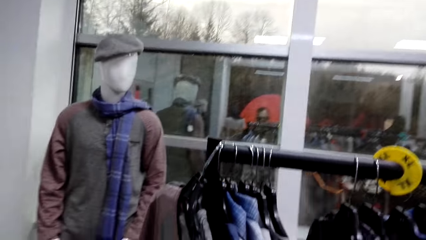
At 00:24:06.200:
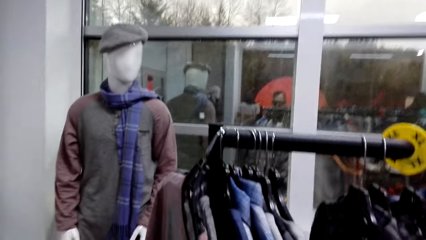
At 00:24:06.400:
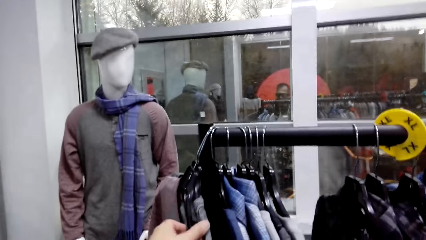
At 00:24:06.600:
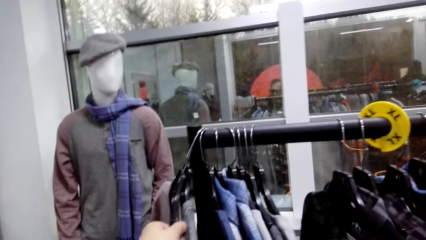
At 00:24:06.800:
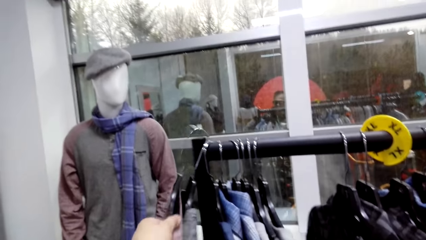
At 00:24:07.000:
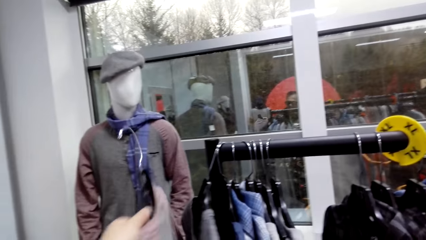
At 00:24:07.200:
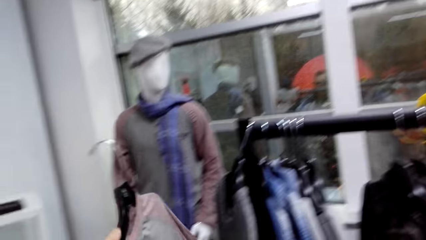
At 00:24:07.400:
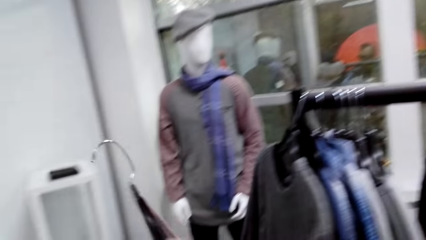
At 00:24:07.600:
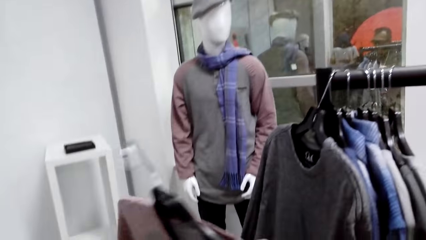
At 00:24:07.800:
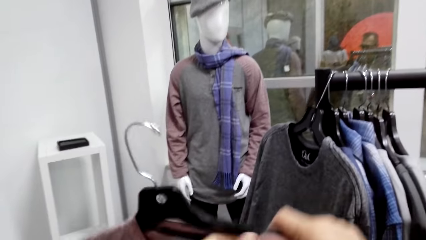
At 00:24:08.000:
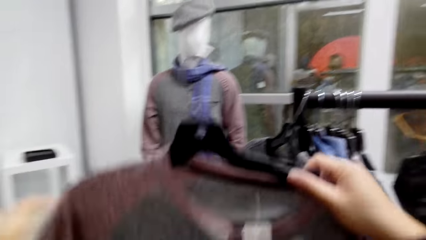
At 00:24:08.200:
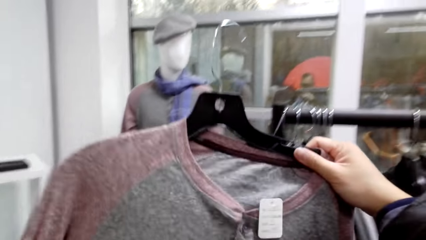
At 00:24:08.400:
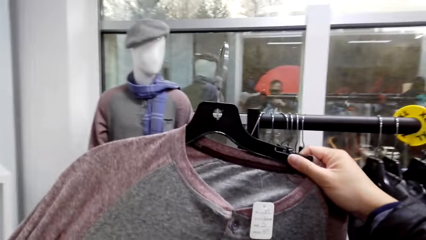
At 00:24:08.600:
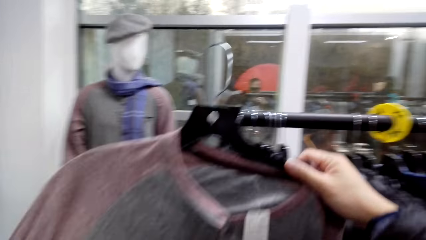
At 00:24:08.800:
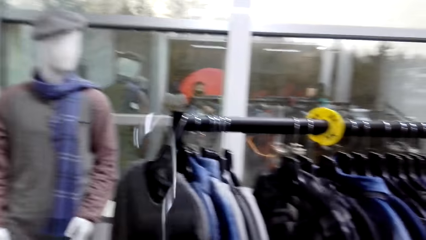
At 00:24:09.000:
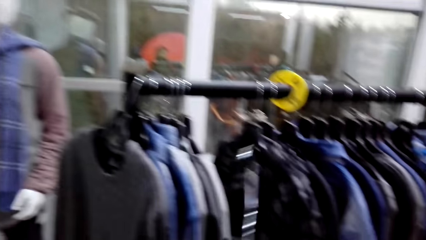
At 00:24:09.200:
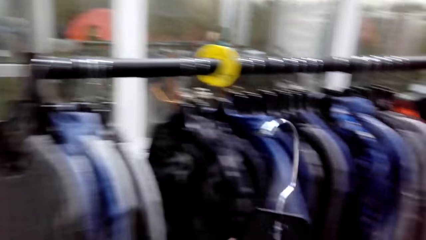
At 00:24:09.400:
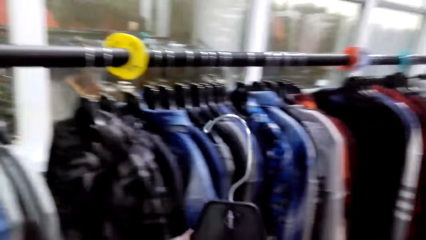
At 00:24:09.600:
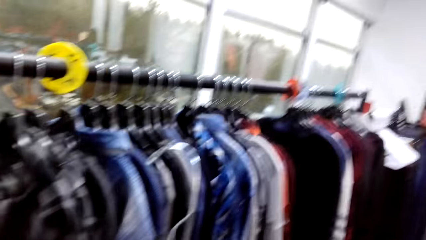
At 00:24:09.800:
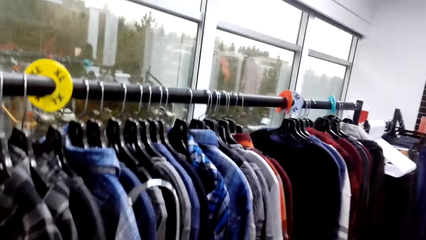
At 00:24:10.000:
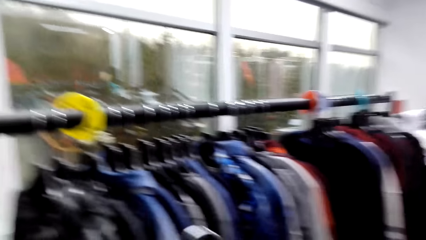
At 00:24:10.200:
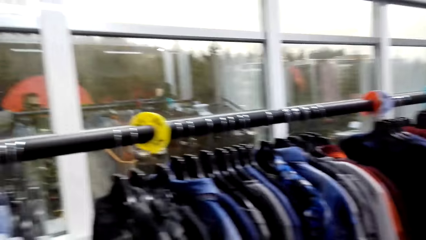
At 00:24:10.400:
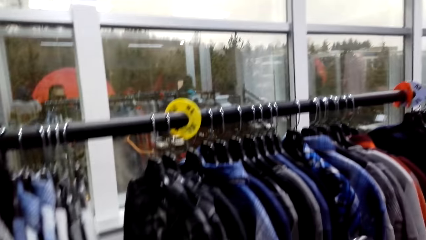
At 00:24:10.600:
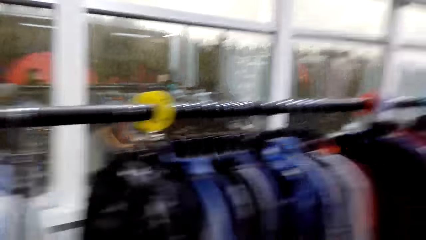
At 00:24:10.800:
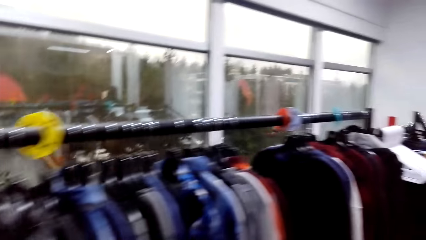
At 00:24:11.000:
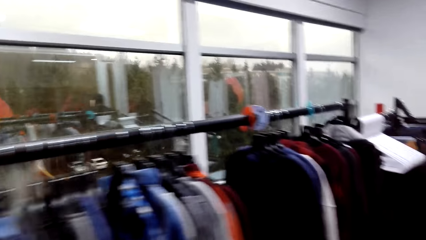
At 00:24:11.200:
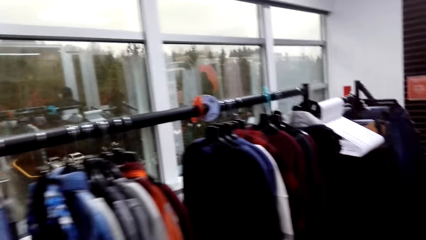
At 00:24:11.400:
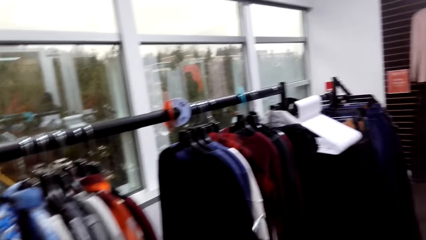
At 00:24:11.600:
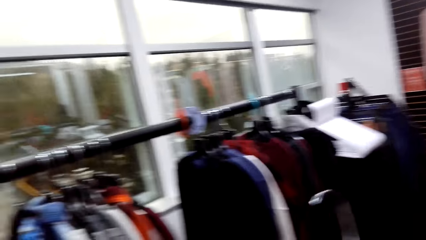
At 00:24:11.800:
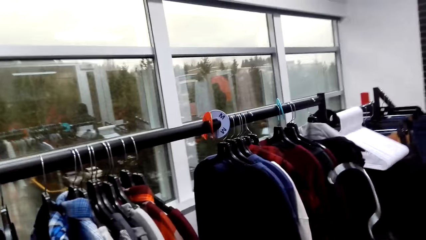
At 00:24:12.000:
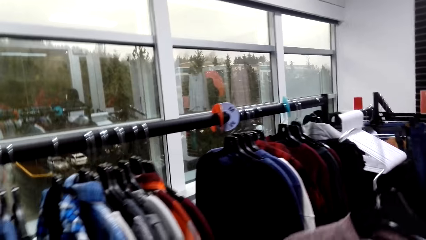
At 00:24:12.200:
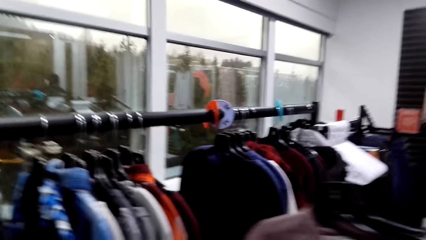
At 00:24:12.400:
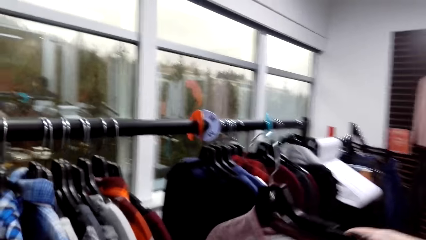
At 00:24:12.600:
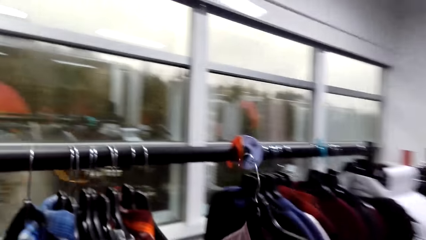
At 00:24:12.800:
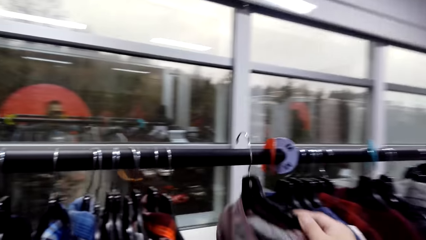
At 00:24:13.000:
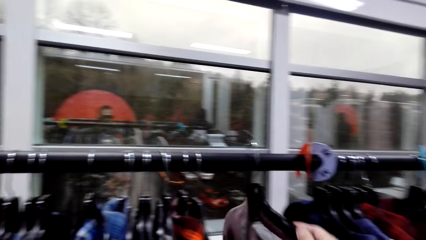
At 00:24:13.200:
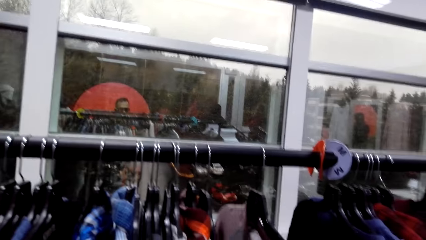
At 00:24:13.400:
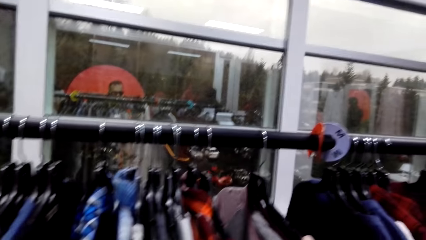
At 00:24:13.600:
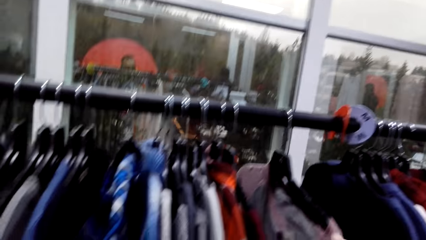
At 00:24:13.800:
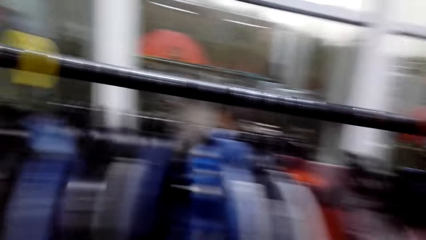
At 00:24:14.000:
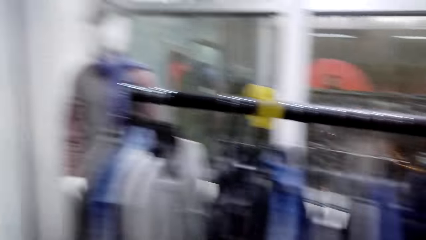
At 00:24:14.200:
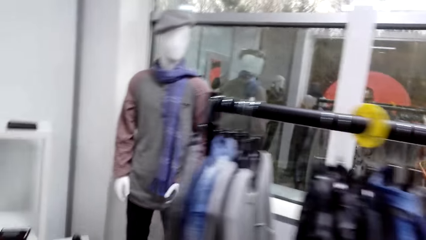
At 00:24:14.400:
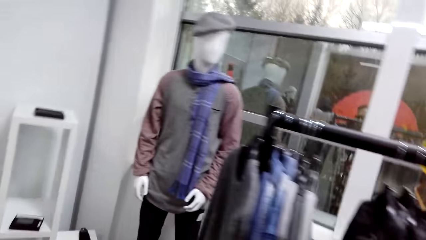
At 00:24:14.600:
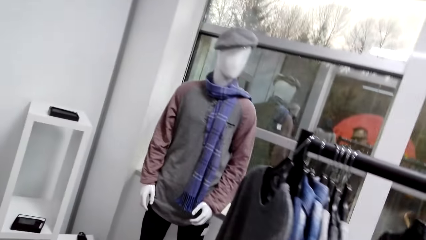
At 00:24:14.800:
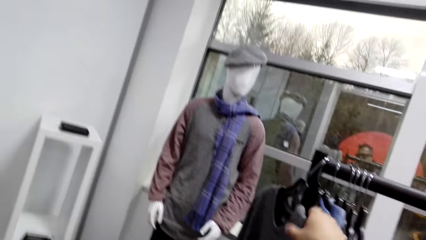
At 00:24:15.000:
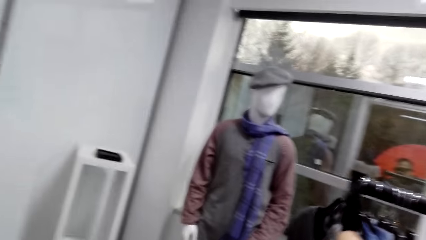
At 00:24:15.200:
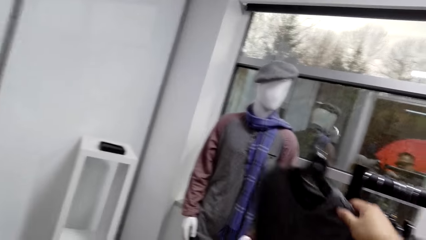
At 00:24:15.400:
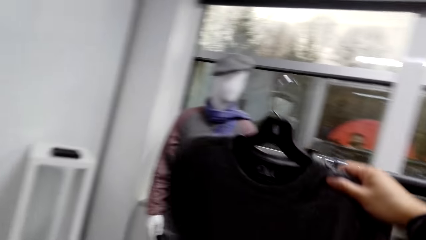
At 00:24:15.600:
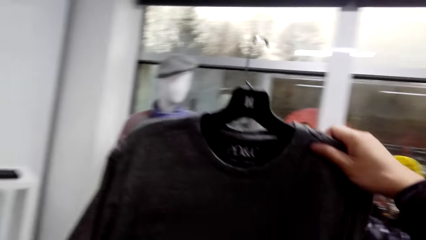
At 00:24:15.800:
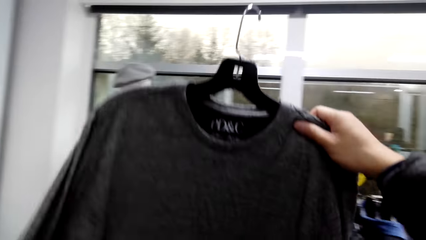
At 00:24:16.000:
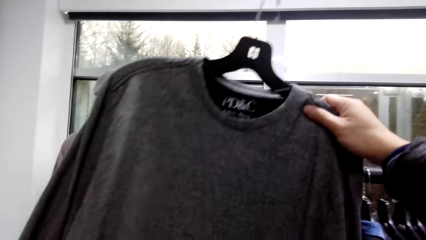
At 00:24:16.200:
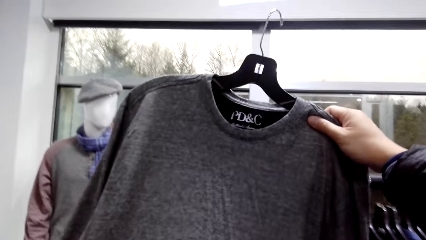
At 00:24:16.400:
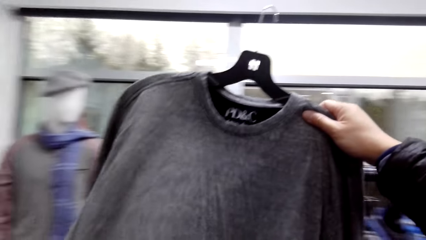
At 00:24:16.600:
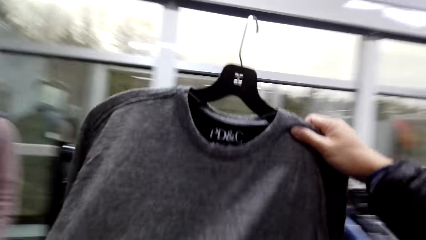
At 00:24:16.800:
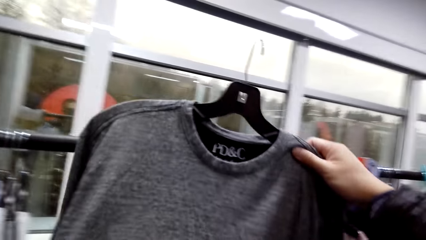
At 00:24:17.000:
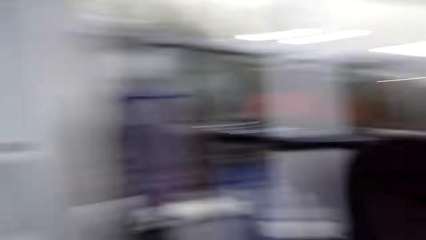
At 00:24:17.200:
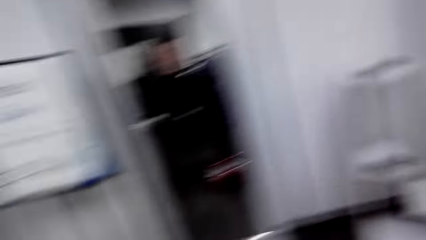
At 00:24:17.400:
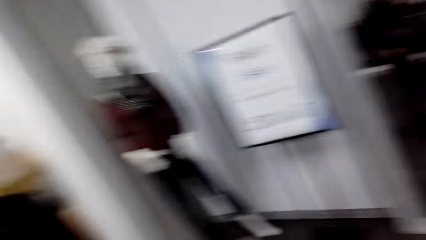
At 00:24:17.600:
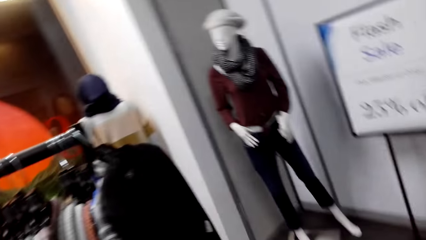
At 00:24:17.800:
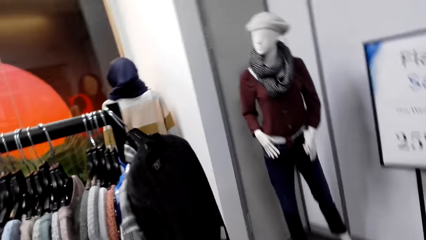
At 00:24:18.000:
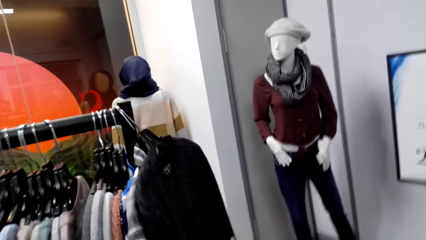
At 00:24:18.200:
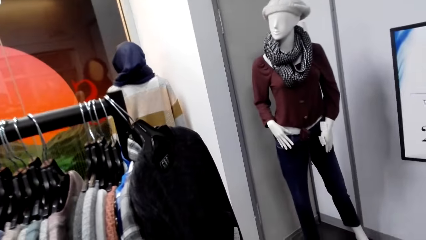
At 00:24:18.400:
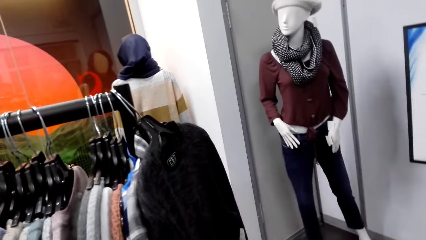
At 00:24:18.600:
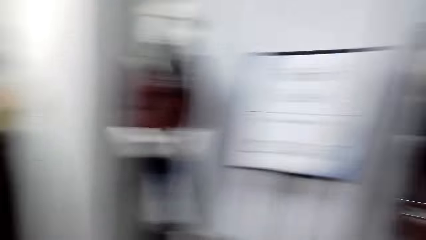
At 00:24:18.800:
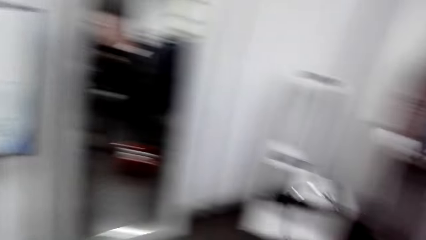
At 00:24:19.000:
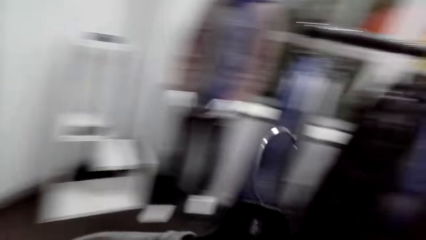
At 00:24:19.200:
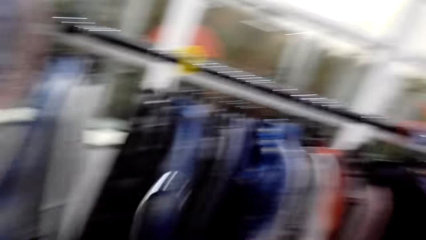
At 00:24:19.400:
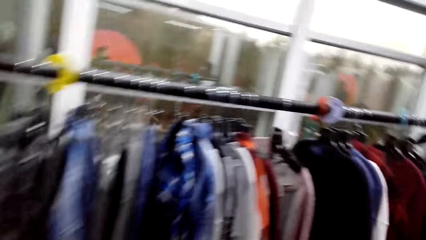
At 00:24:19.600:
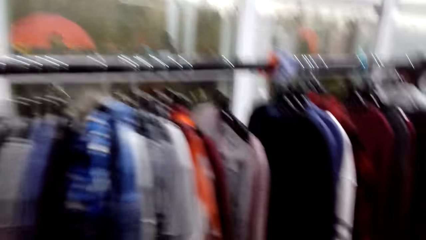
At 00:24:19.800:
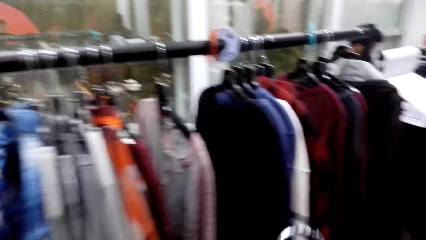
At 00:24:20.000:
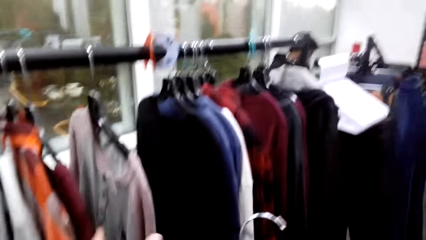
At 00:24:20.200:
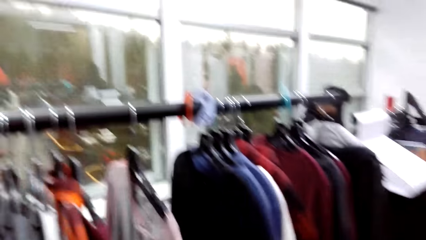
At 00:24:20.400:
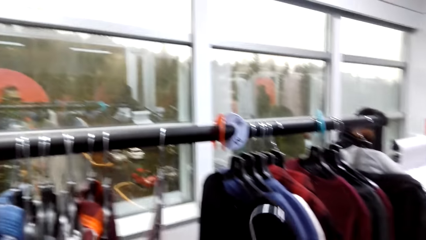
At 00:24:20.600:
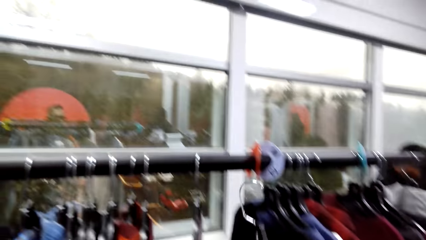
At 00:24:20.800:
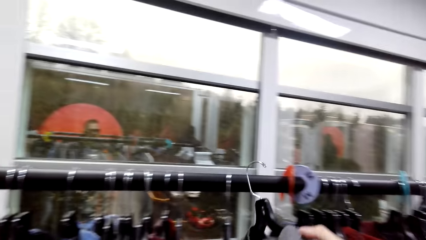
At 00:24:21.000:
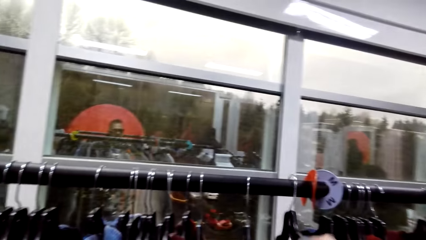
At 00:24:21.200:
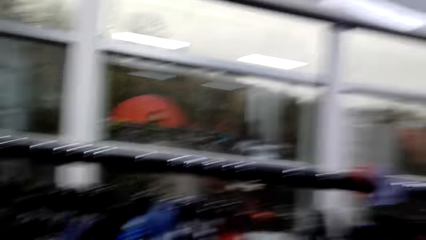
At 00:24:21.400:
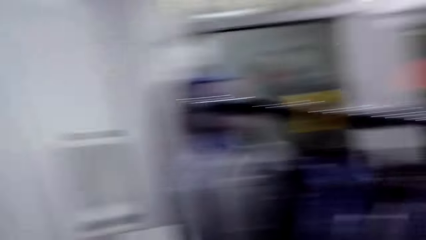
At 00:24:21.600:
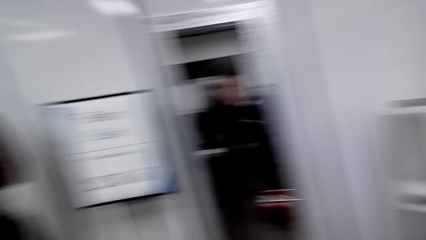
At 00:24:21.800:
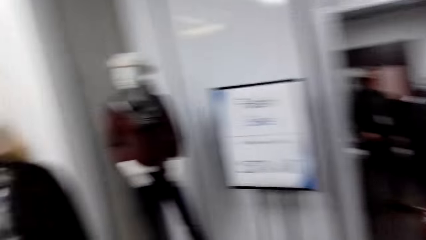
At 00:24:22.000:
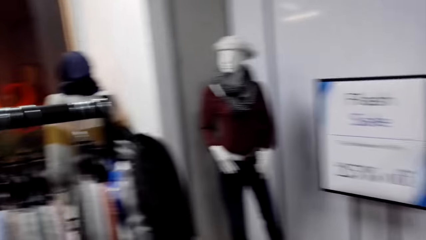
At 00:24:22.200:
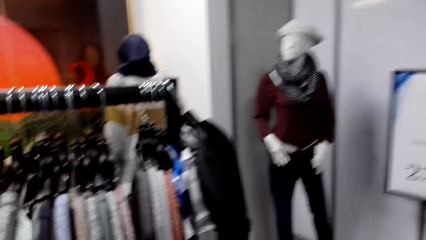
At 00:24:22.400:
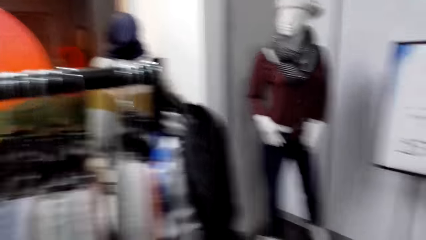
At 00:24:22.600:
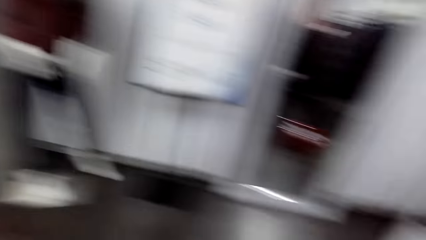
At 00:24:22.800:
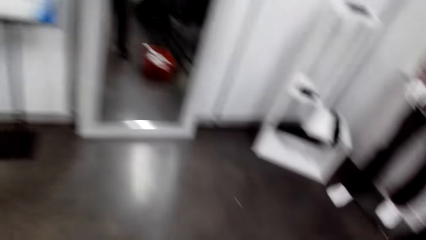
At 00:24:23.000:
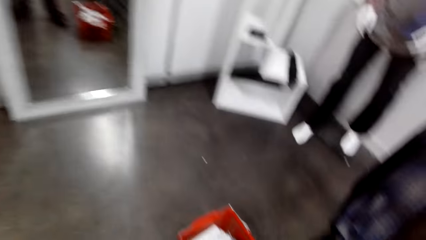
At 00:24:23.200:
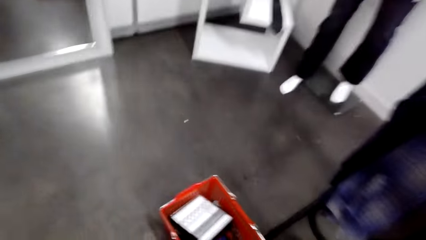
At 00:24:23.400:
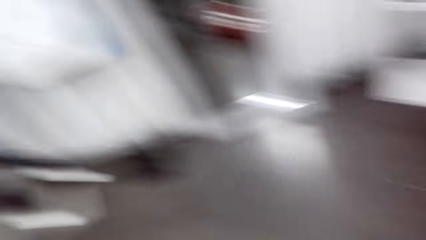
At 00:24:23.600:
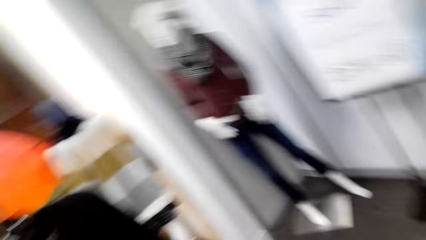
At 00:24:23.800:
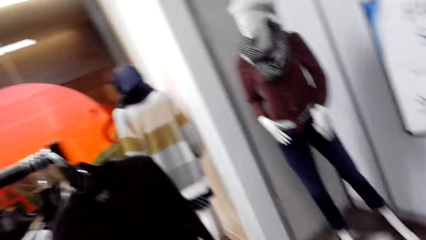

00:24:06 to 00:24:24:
The camera wearer hangs a shirt on the clothing rail. They remove a sweatshirt on the clothing rail. They walk in the boutique. They hang the sweatshirt on the clothing rail. They walk in the boutique. They remove the sweatshirt on the clothing rail. They look around the cloth store. They walk in the boutique. They hang the sweatshirt on the clothing rail. They turn around.
